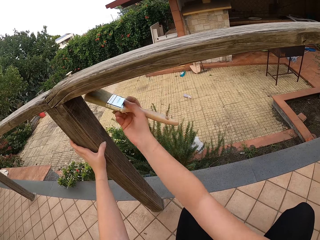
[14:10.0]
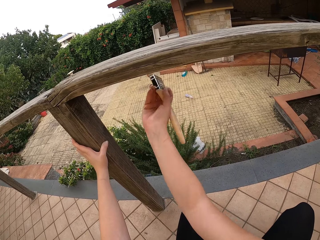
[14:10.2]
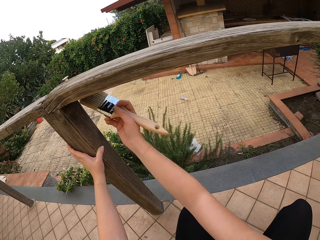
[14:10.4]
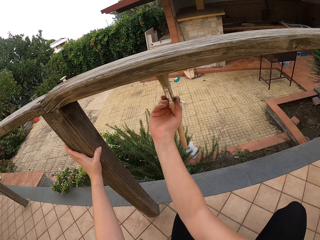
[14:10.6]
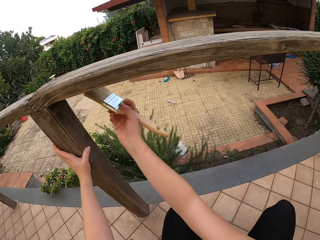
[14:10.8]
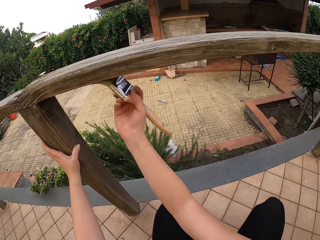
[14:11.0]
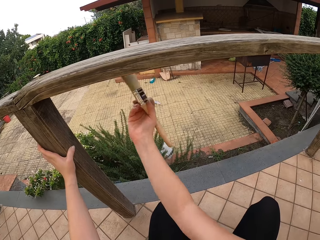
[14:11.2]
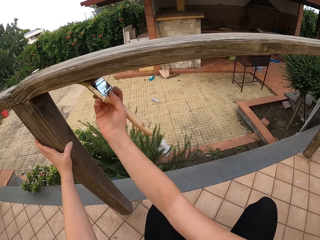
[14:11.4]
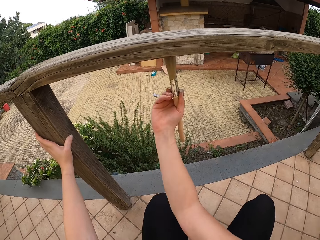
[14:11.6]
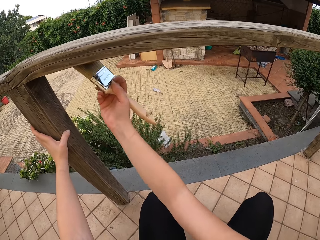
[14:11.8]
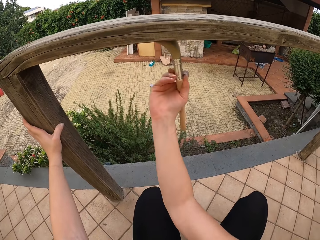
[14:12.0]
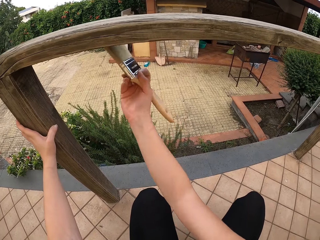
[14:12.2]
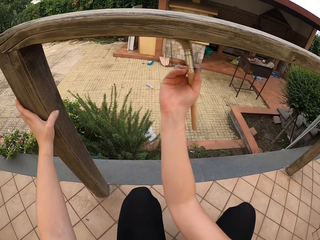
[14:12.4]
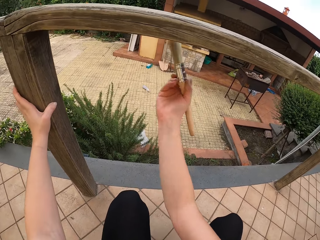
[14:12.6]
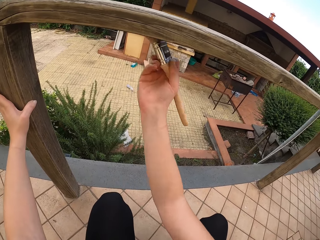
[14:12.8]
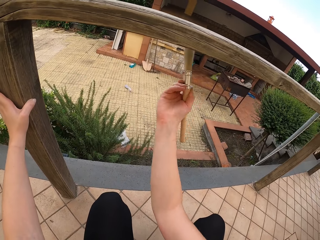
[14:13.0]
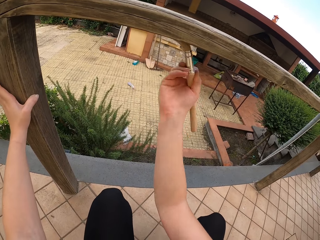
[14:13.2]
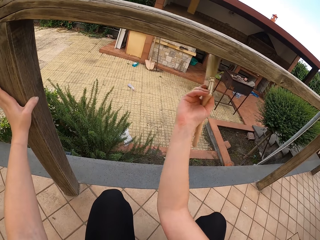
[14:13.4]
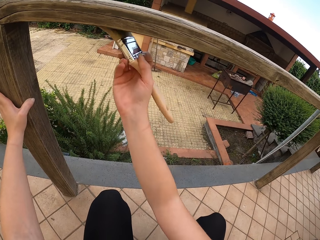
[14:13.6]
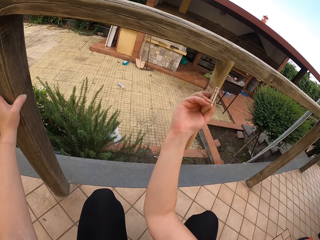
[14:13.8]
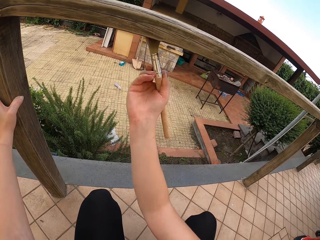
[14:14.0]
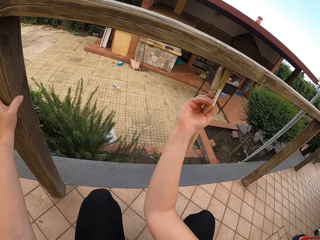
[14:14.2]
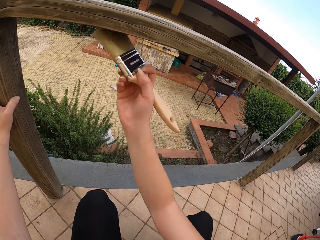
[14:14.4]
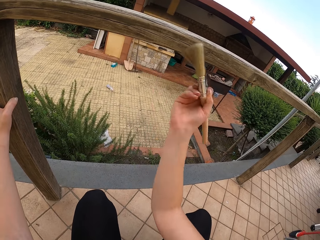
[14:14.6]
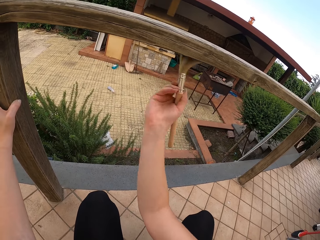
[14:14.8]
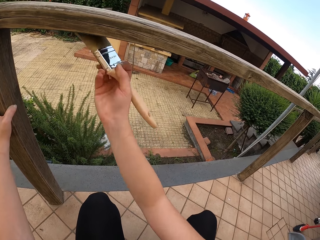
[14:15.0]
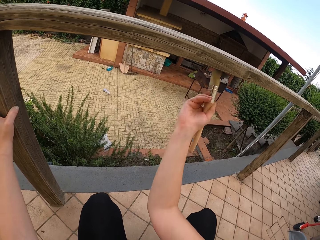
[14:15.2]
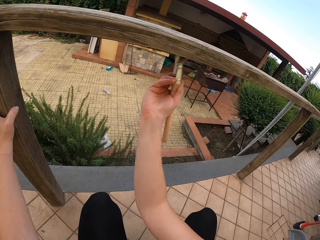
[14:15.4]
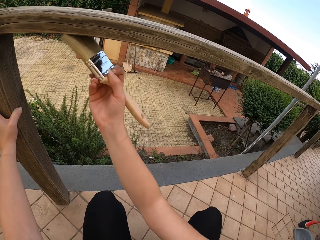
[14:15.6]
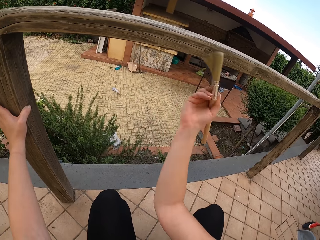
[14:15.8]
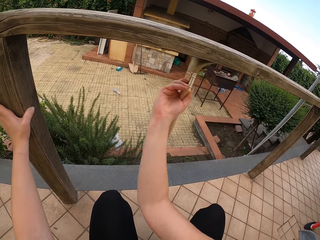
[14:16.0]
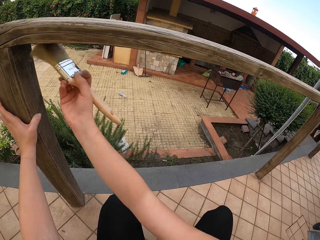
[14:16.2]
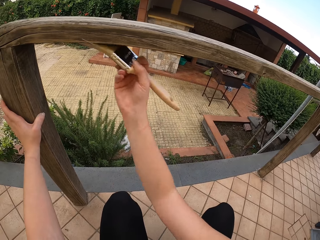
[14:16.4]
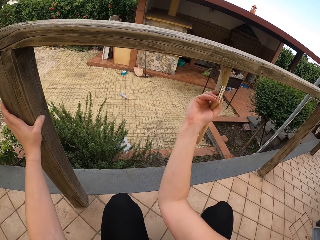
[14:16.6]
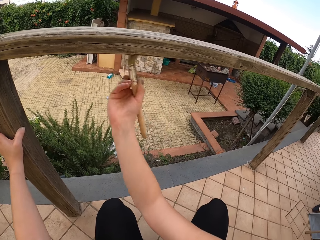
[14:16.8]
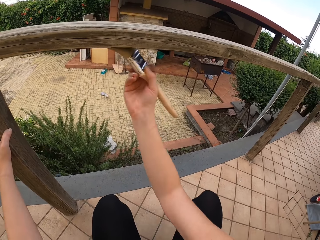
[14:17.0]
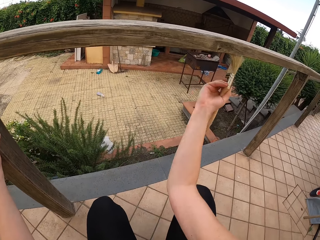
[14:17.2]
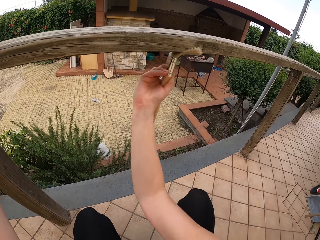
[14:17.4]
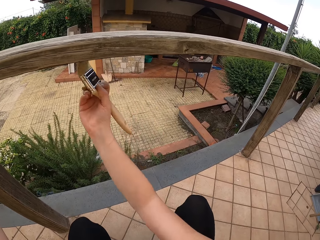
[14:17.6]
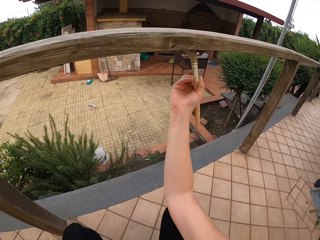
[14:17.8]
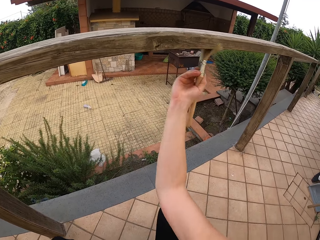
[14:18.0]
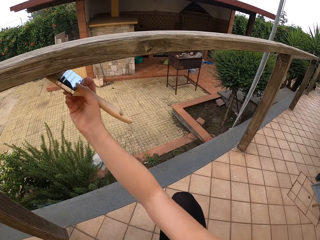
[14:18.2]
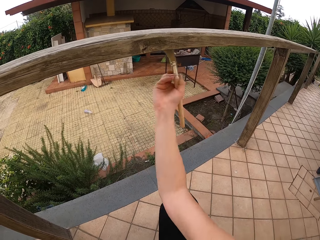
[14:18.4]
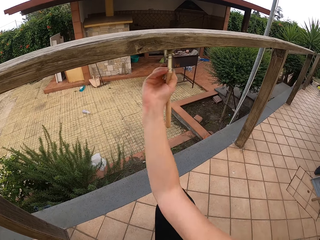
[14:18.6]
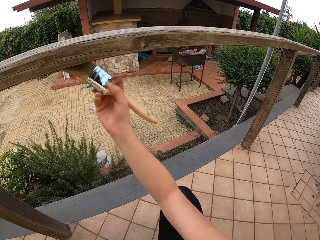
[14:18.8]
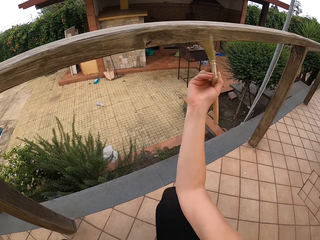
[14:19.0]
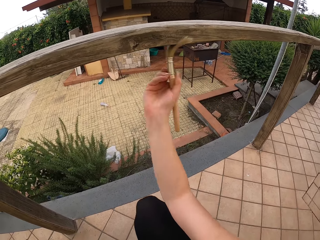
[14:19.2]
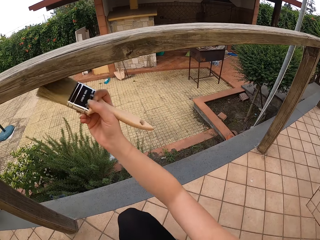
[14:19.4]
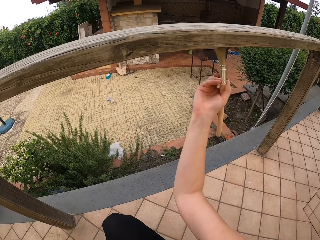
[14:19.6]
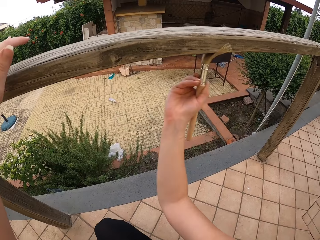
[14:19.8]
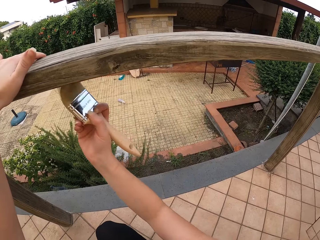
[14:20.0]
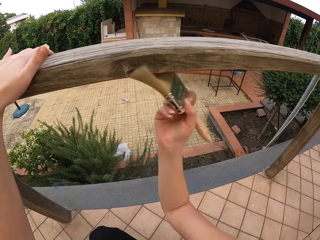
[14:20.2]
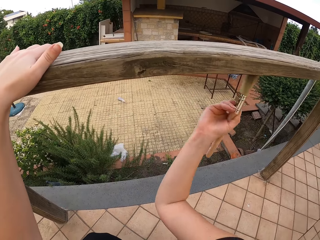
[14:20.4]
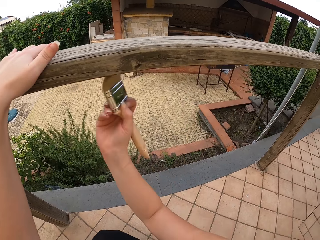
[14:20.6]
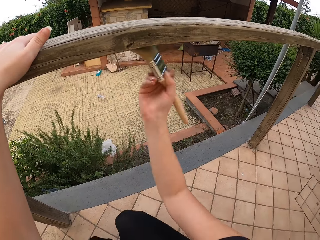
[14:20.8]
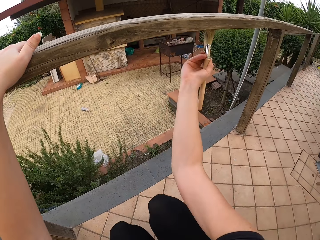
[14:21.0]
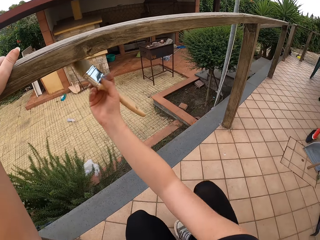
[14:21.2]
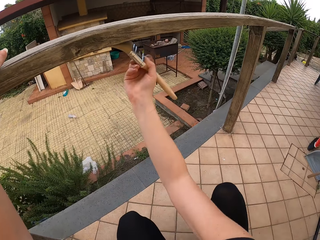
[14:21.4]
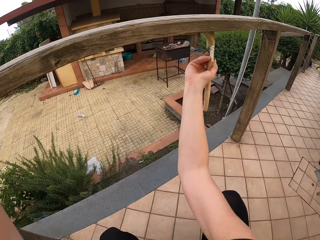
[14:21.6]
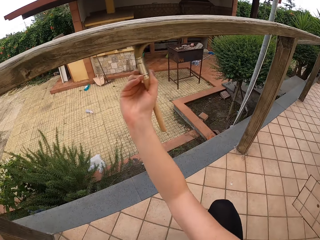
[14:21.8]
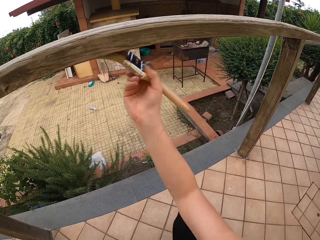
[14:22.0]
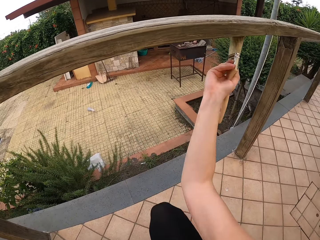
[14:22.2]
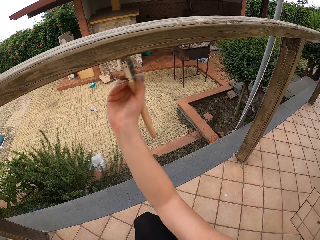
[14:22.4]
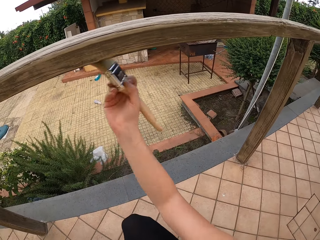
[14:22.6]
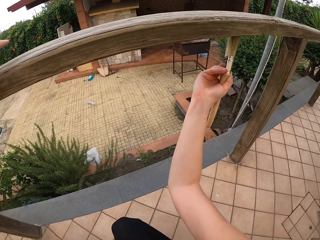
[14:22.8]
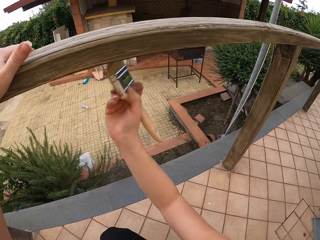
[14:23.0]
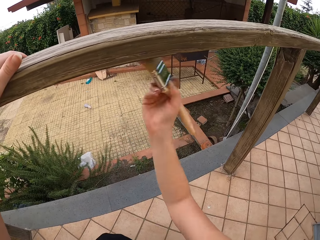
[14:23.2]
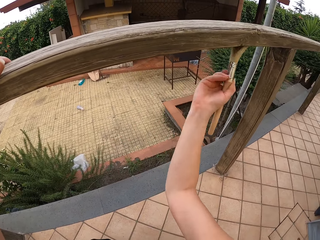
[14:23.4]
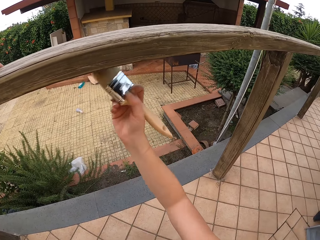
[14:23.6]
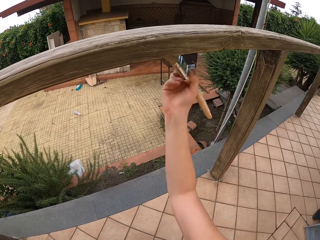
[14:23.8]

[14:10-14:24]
The camera wearer moves her left hand to the top of the rail.

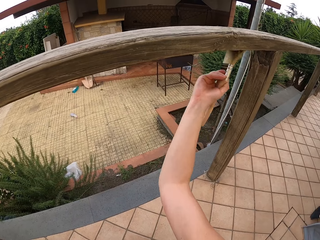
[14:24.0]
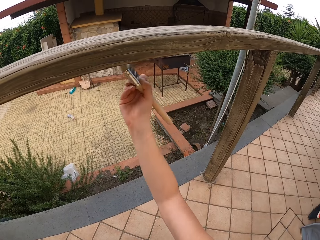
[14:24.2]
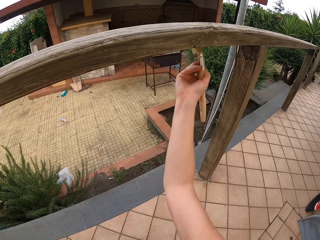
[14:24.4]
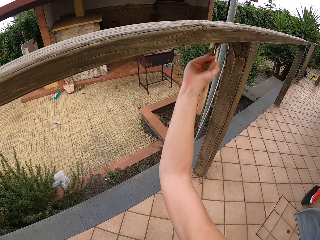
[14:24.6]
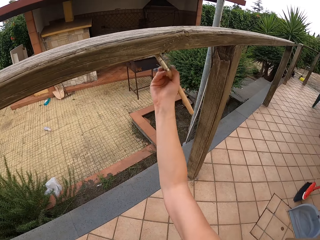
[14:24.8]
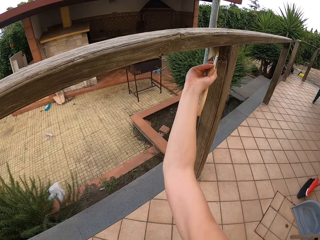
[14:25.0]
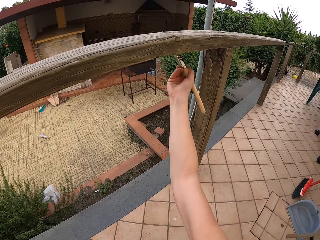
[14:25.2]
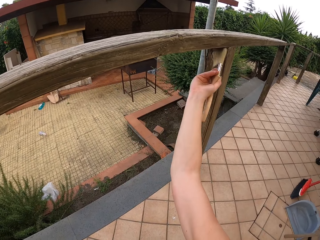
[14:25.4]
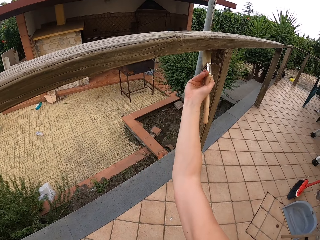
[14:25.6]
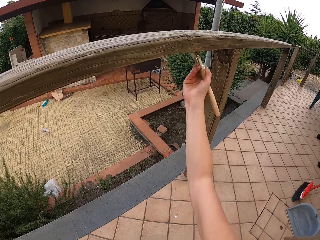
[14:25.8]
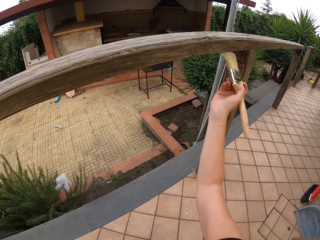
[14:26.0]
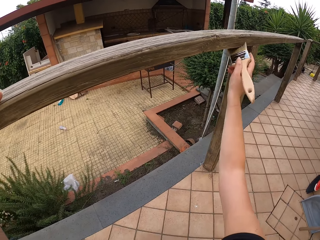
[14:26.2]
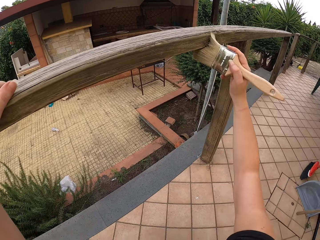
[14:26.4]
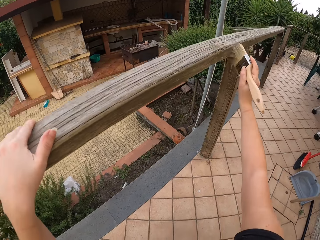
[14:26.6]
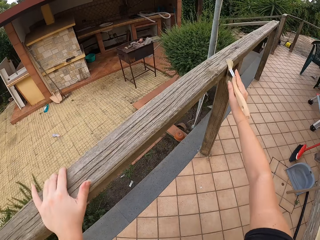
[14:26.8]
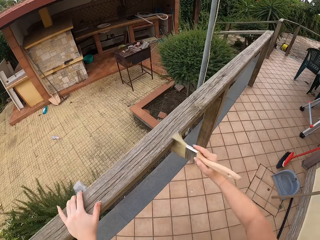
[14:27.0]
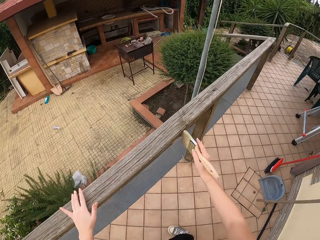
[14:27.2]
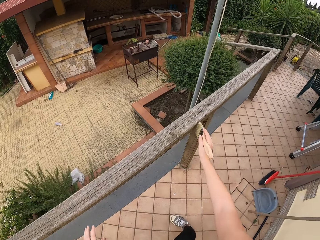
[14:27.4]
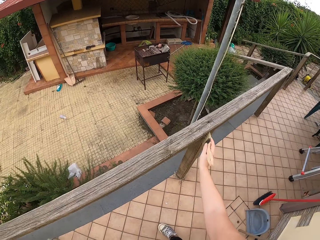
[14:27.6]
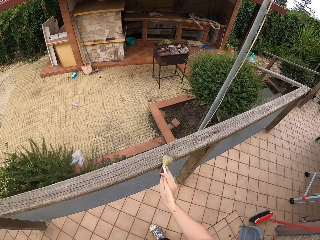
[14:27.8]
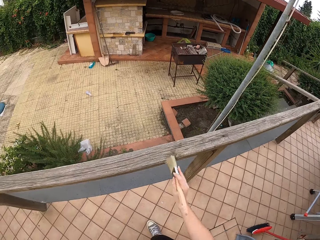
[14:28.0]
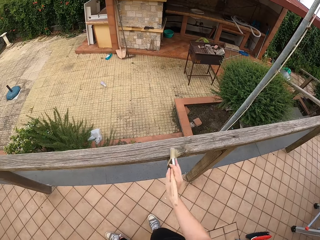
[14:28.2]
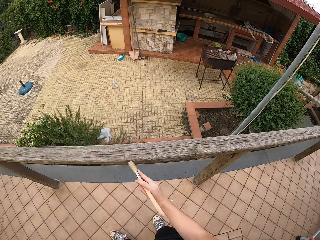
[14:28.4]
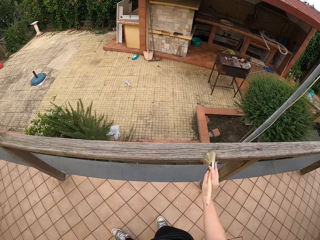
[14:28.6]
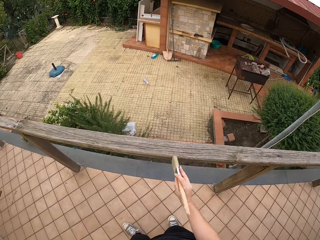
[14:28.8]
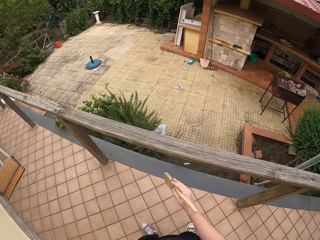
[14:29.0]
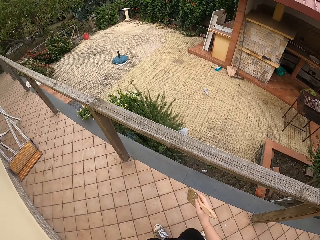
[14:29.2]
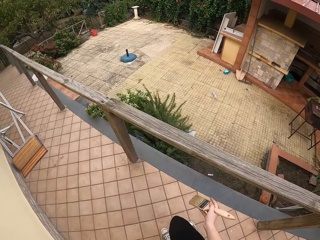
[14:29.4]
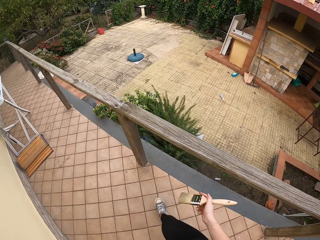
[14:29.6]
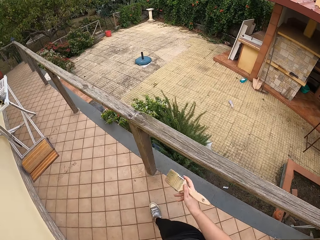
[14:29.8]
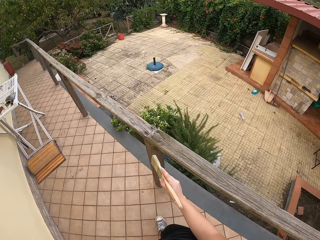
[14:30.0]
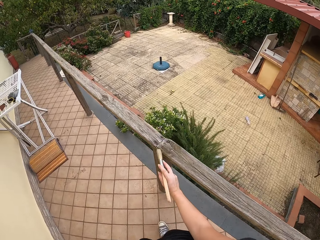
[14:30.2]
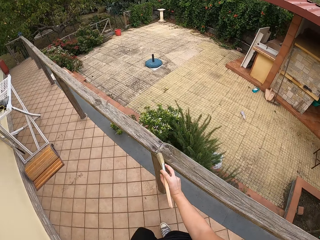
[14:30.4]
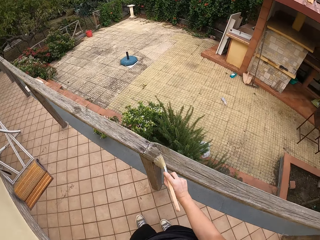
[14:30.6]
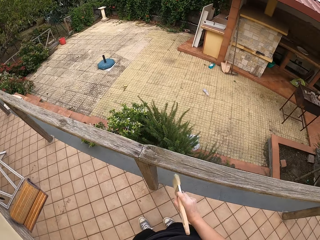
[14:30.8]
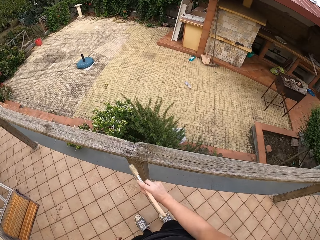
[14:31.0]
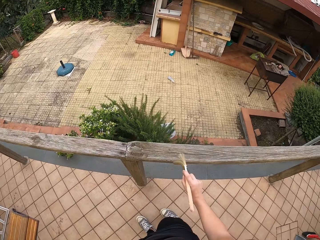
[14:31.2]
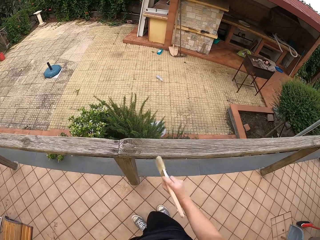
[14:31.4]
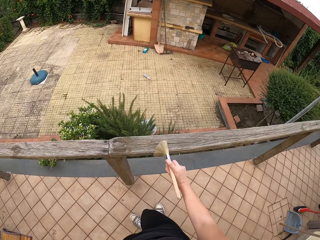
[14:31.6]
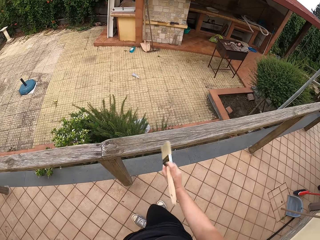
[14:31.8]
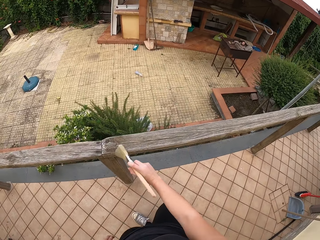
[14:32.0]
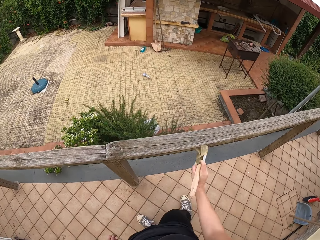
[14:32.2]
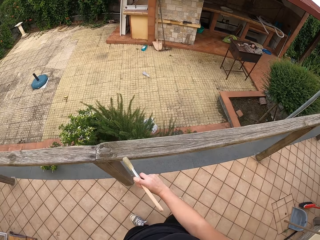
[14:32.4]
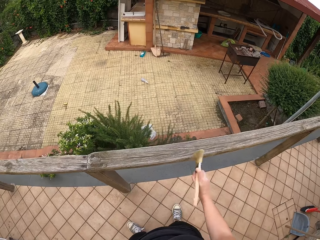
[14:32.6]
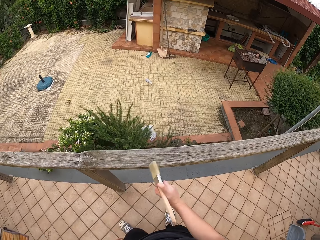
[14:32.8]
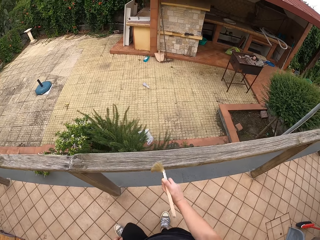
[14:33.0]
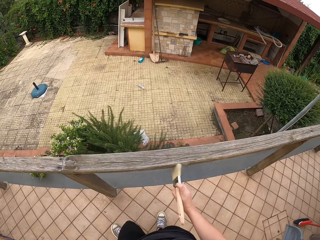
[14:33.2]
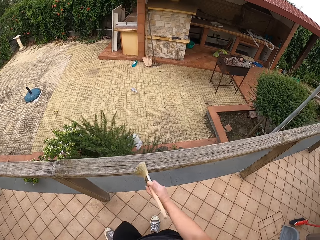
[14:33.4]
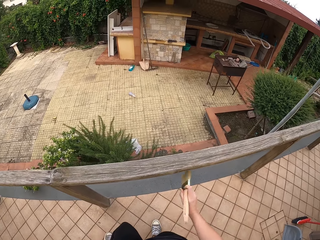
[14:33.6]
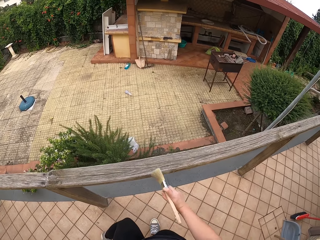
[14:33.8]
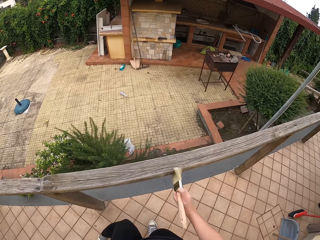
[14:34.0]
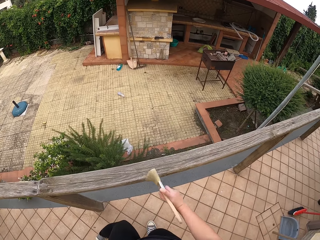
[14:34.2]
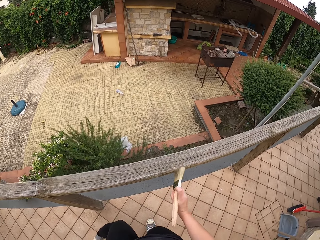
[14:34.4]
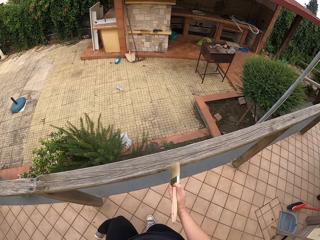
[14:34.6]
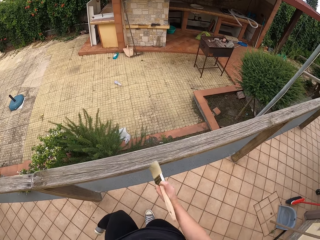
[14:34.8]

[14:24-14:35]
The camera wearer stands. She removes her left hand from the rail or wood. She dusts off the wood. She stops dusting off the wood. She moves to the left in the veranda. She places the brush on the wood. She continues to brush the top of the rail. She moves to the right in the veranda.
